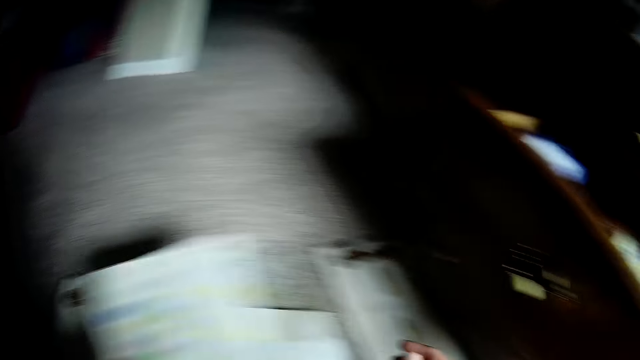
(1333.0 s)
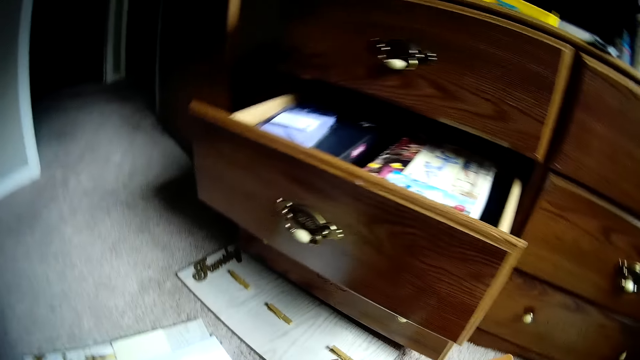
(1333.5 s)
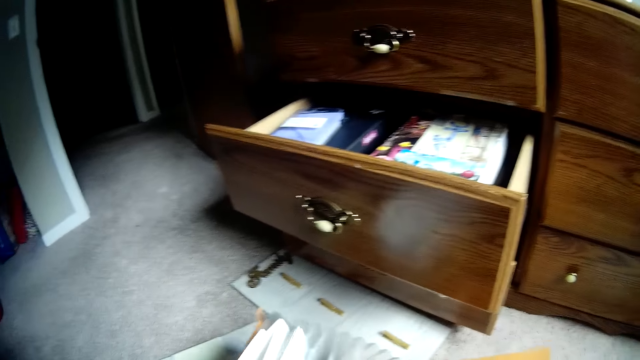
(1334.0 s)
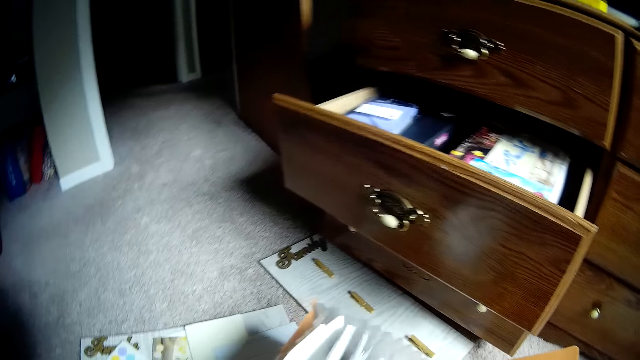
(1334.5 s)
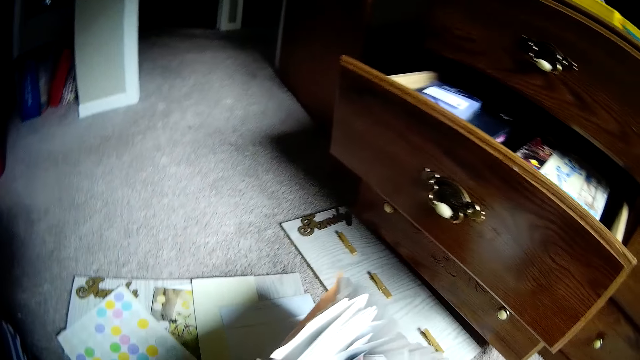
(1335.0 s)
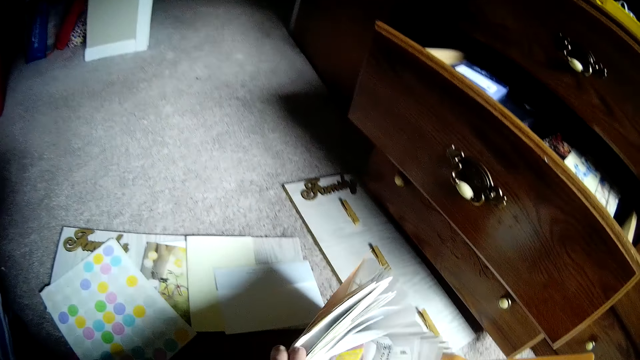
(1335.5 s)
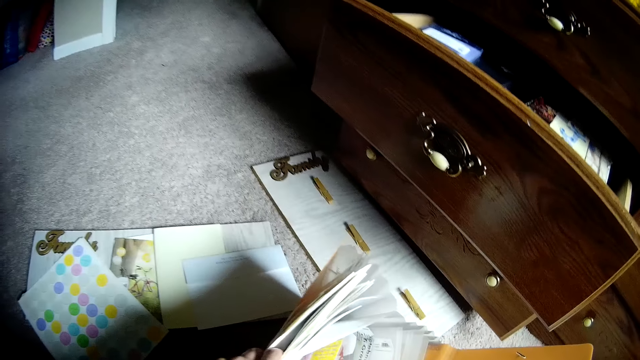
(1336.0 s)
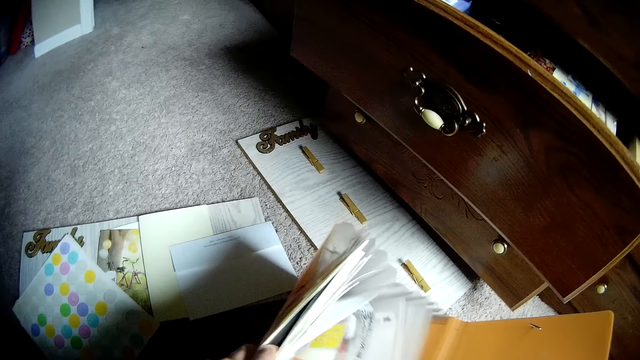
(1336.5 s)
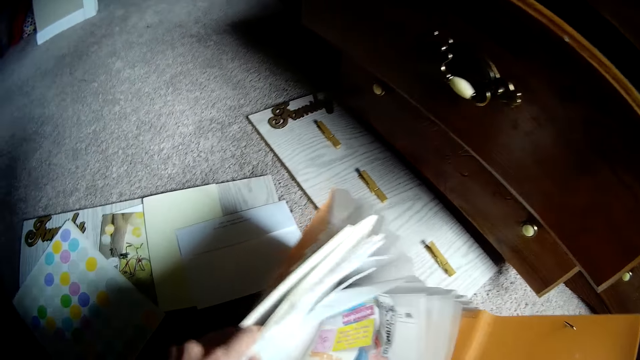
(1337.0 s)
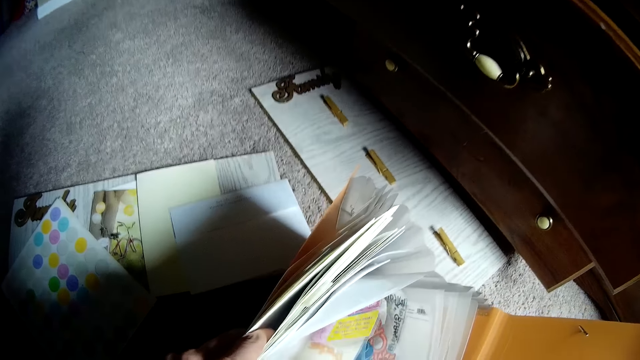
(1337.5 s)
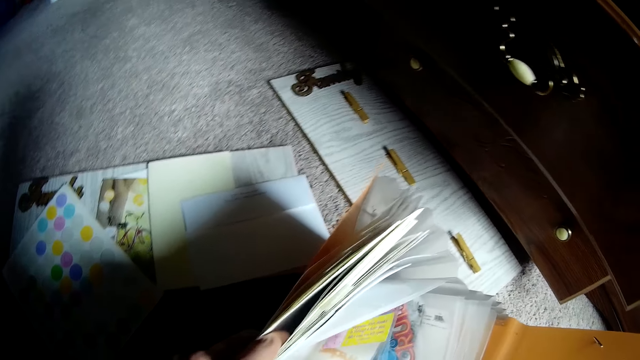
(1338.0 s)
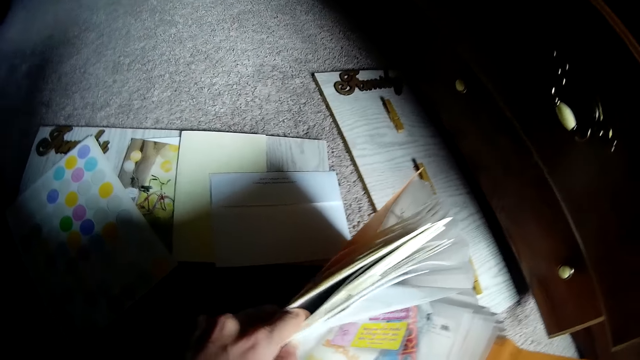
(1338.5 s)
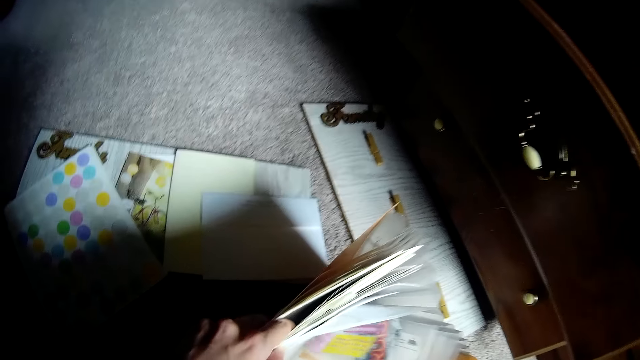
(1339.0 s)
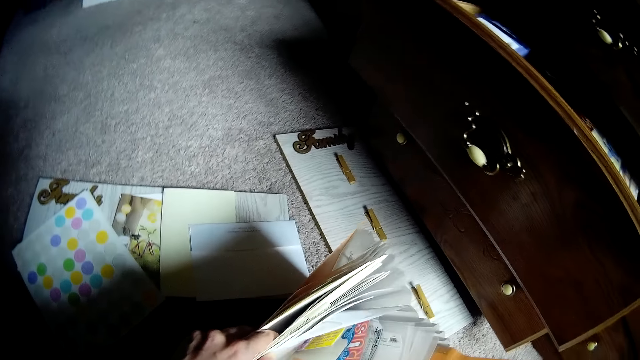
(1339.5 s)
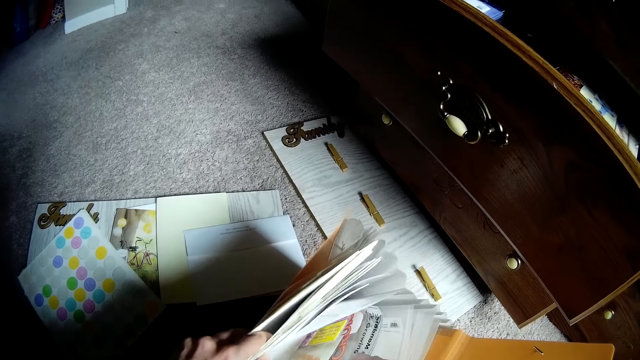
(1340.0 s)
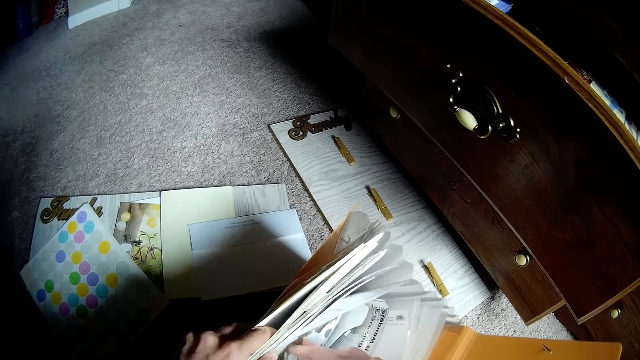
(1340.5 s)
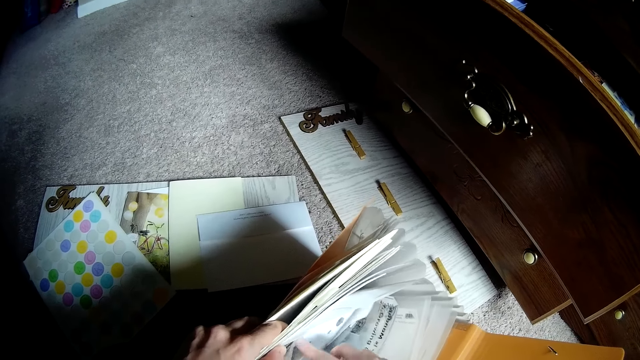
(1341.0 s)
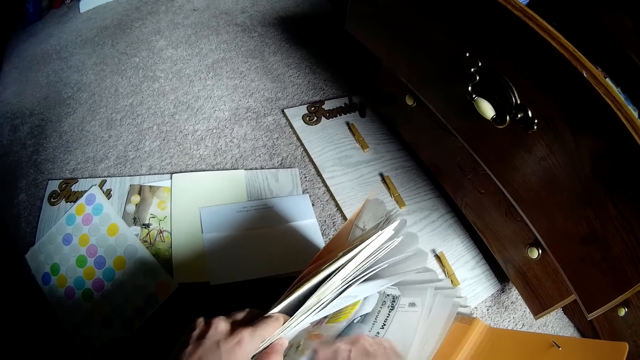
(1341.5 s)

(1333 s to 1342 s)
The camera wearer drops the craft papers on the floor with her left hand. She places the paper on another paper. She scatters the items in the file with her hands. She checks through the craft papers in the file holder bag.

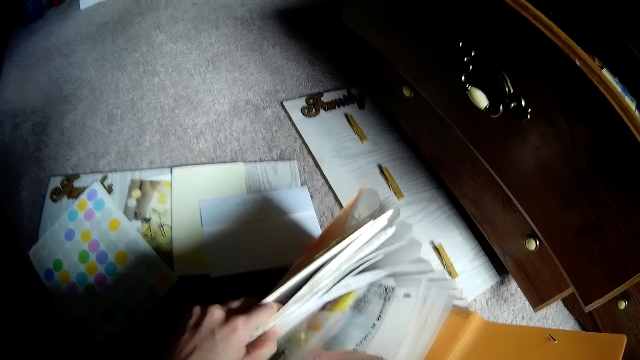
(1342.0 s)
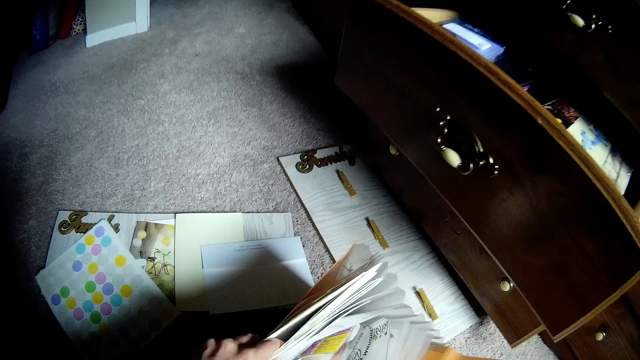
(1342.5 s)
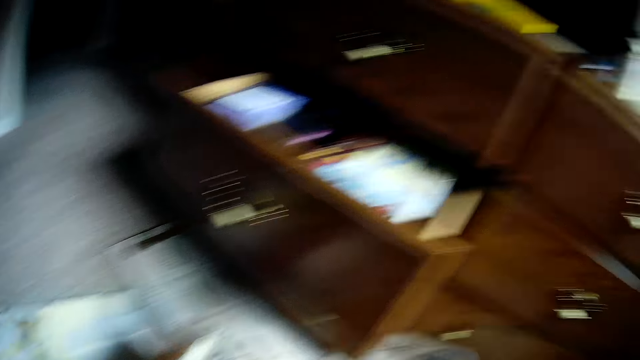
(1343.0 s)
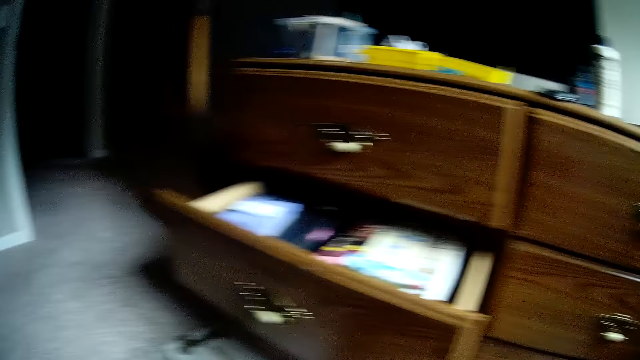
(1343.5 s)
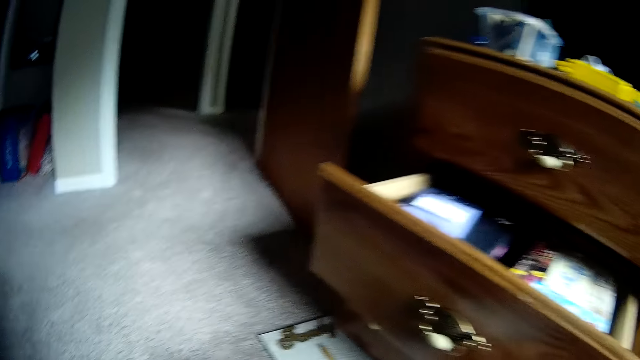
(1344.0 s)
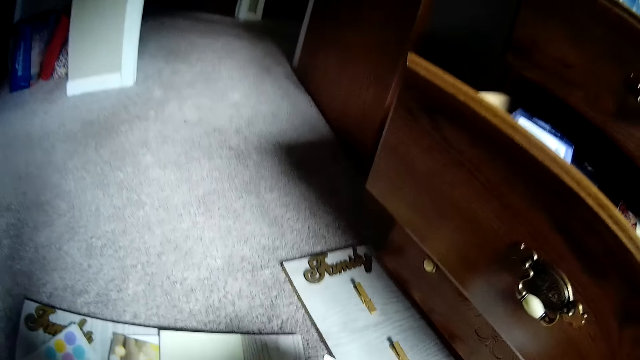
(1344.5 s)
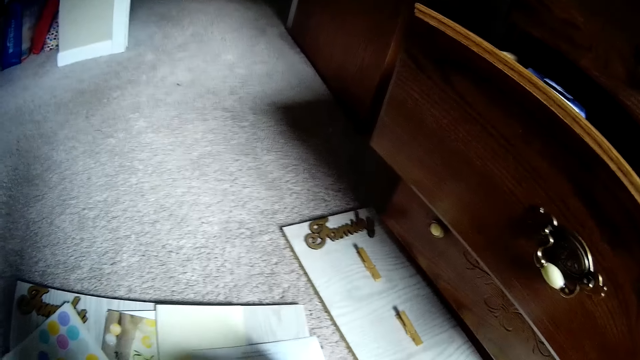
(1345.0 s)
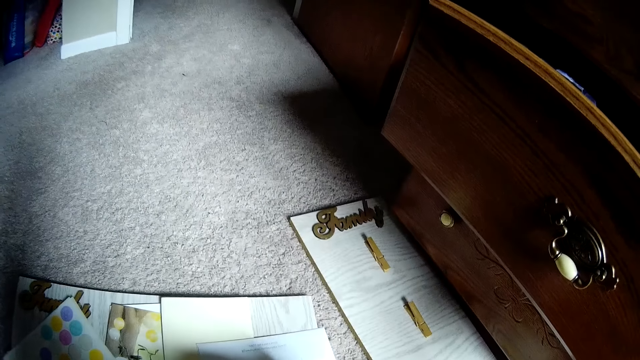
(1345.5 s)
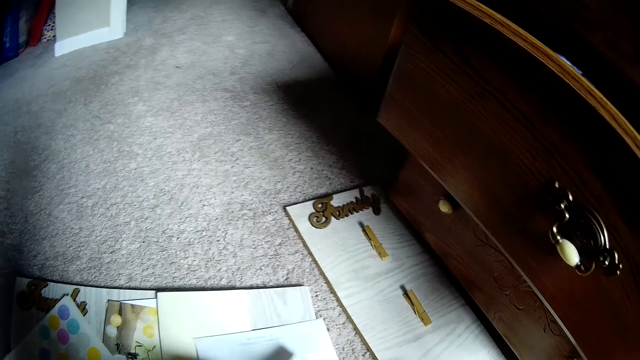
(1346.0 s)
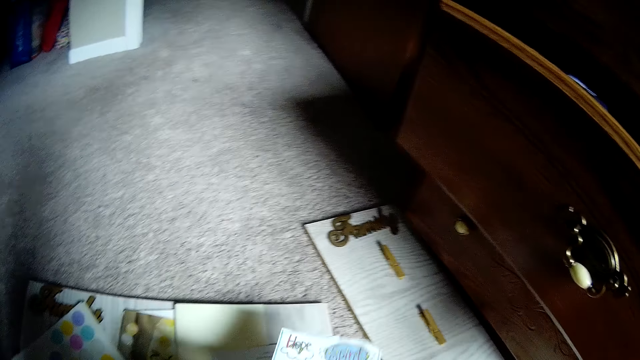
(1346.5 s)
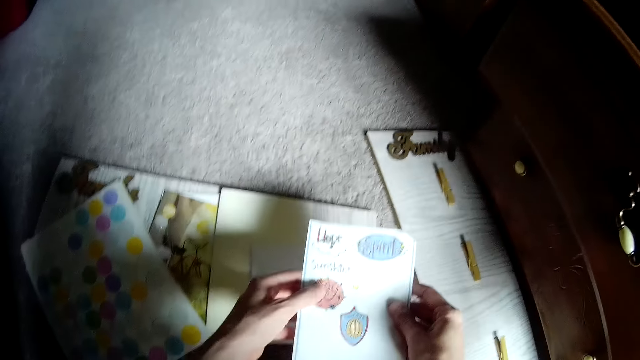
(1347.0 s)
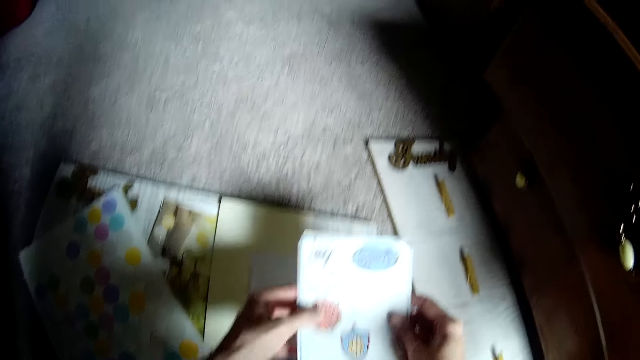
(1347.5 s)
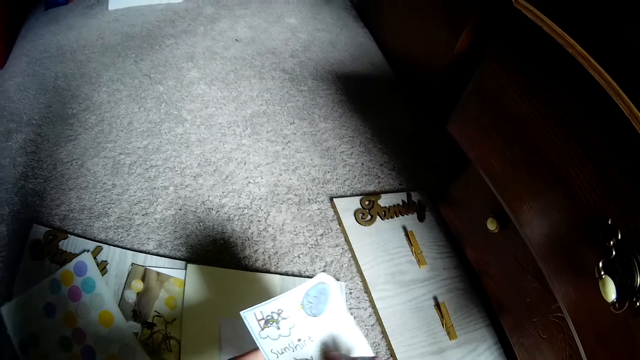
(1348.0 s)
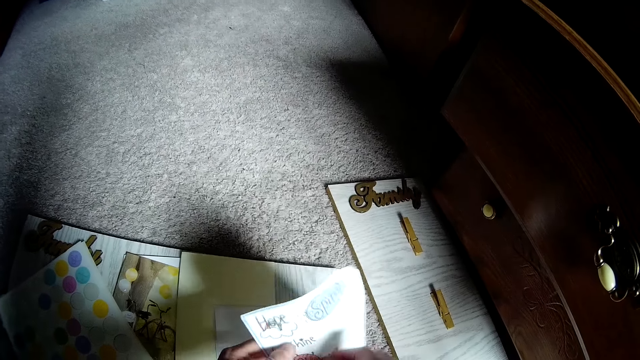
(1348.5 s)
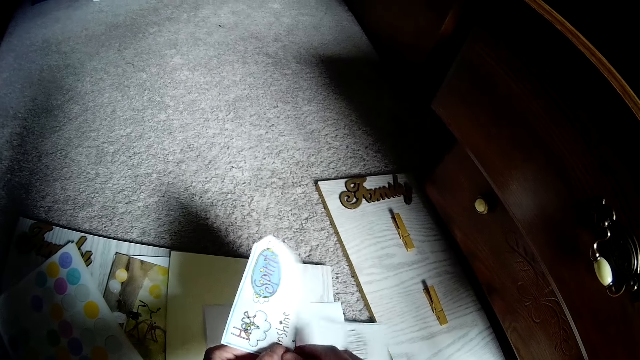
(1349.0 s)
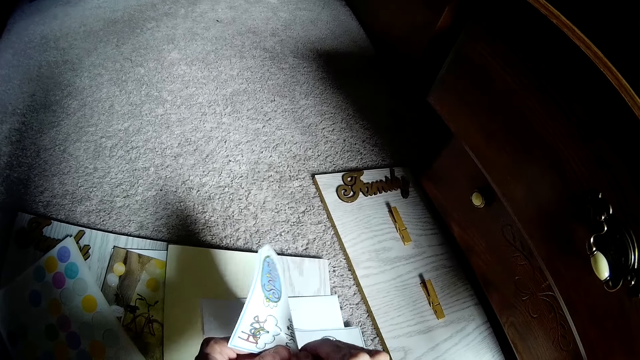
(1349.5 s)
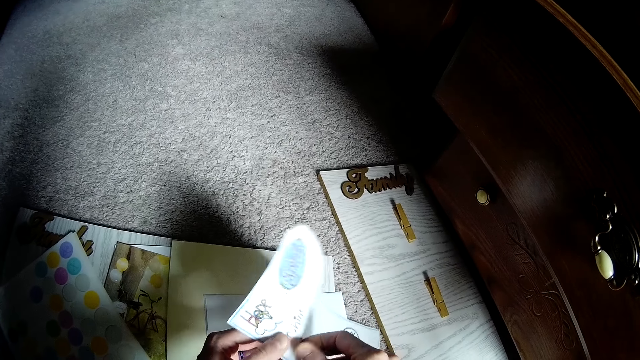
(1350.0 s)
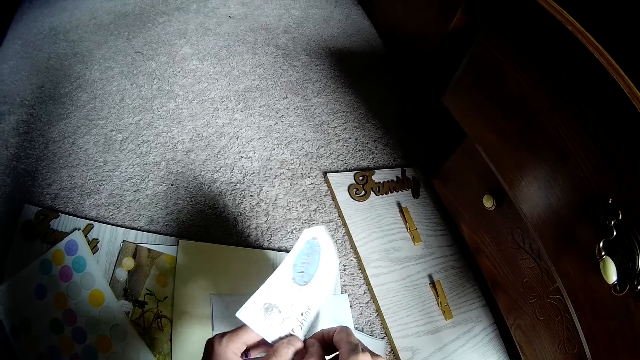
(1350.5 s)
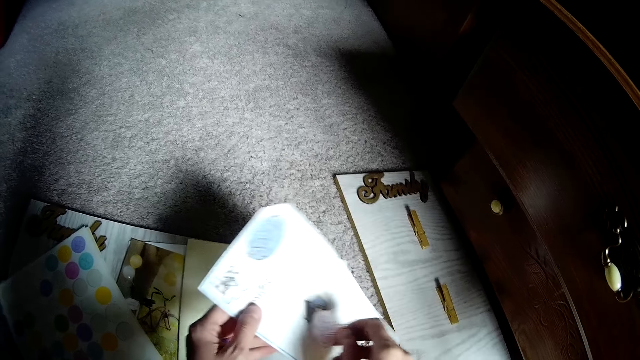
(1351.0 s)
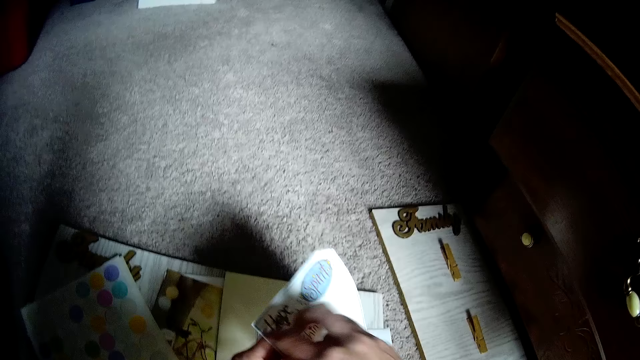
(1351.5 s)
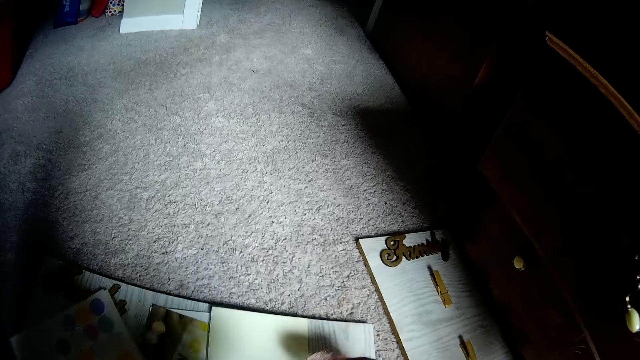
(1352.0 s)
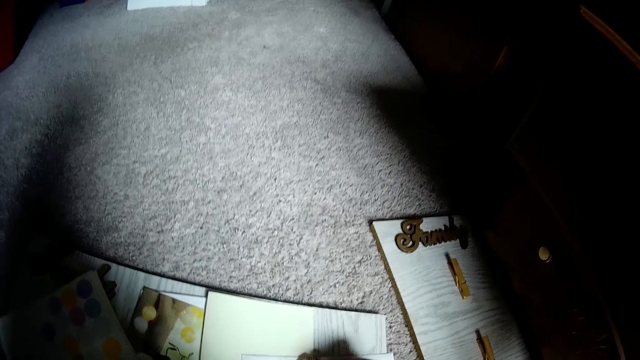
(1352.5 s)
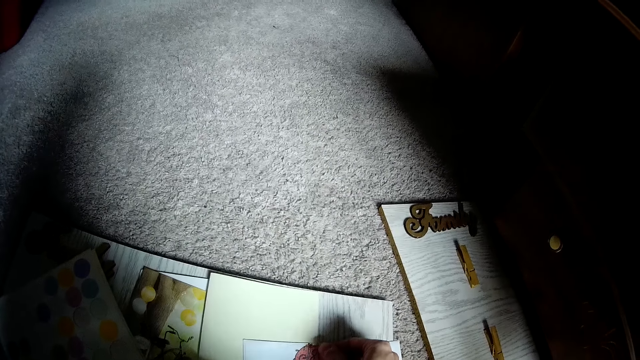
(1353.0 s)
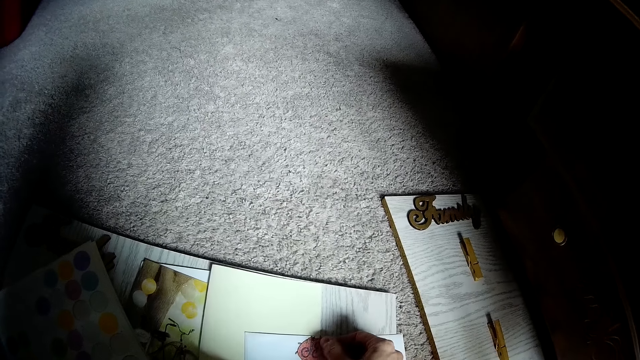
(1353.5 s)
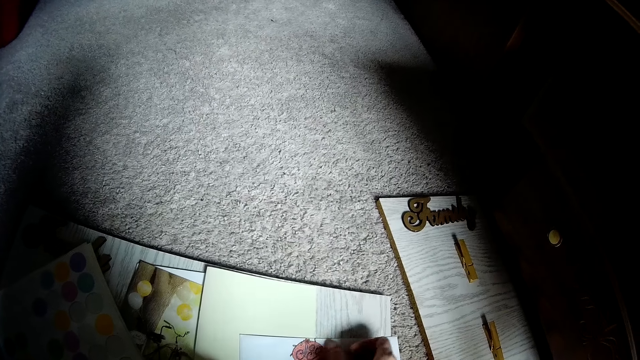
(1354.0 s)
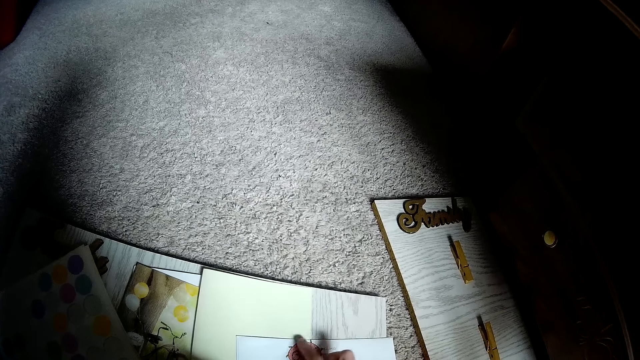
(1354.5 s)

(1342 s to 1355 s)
The camera wearer picks up a sticker paper. She looks around. She stares at the carpet. She checks the sticker paper in her hands. She removes a sticker from the sticker paper. She places the paper on another paper. She sticks the sticker on the paper.
